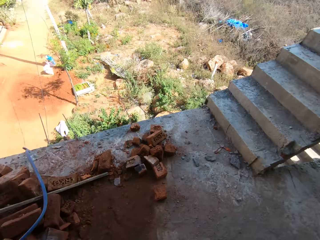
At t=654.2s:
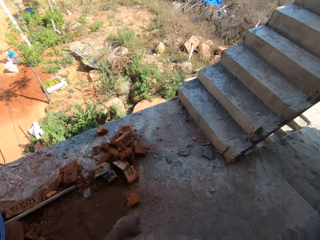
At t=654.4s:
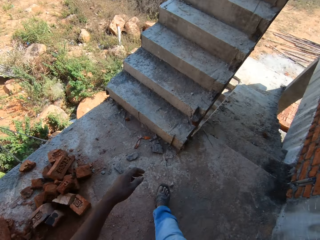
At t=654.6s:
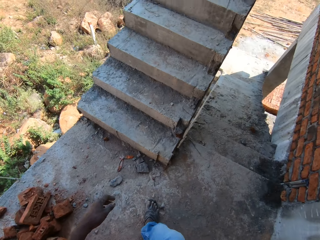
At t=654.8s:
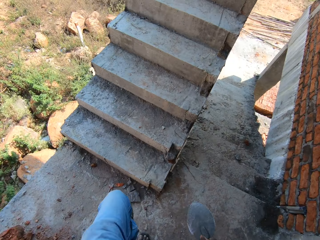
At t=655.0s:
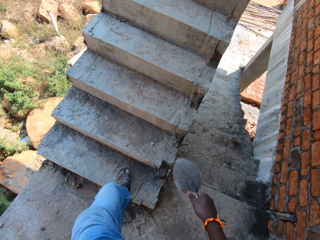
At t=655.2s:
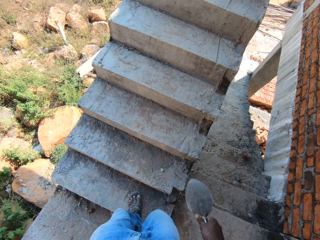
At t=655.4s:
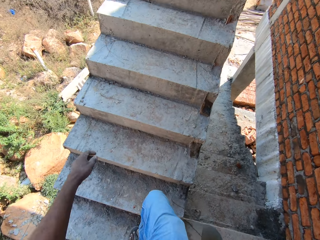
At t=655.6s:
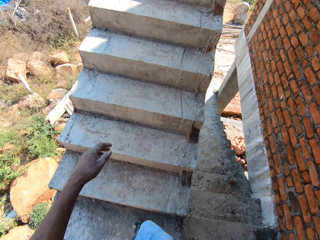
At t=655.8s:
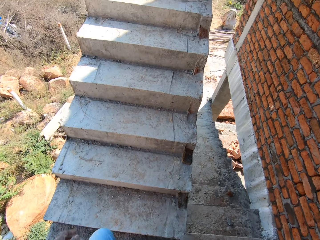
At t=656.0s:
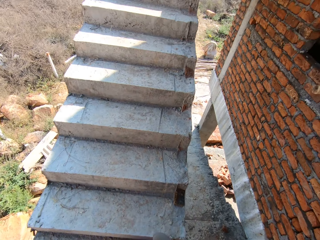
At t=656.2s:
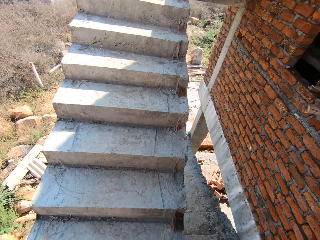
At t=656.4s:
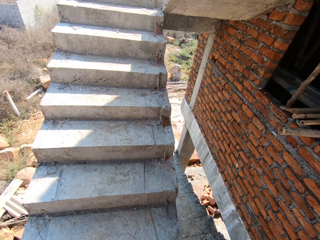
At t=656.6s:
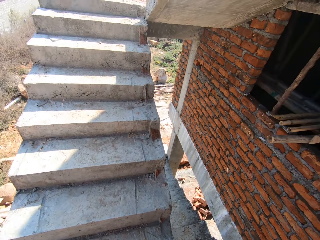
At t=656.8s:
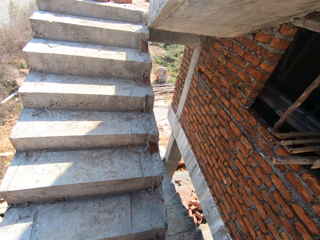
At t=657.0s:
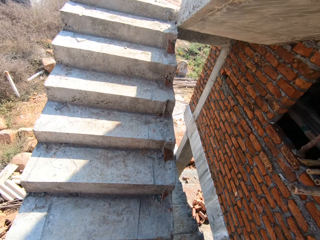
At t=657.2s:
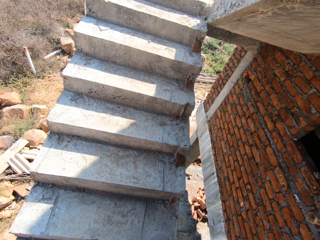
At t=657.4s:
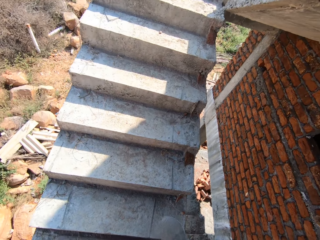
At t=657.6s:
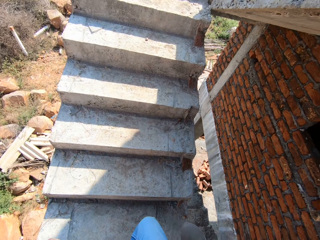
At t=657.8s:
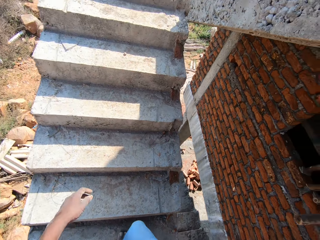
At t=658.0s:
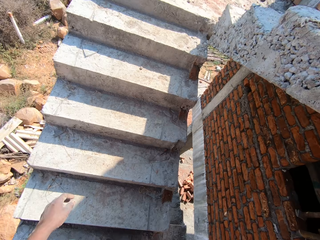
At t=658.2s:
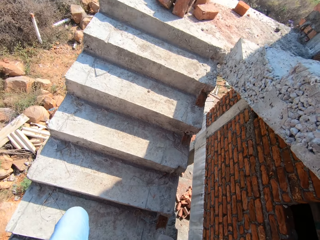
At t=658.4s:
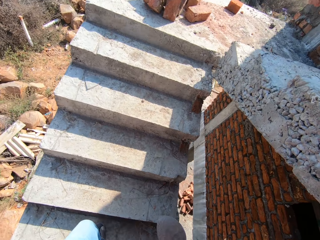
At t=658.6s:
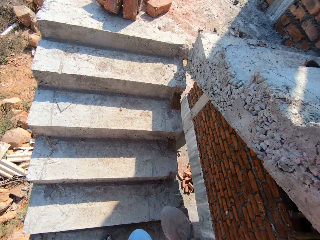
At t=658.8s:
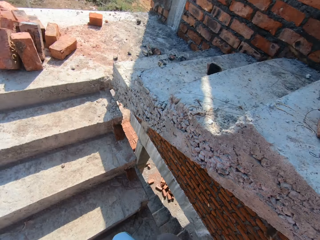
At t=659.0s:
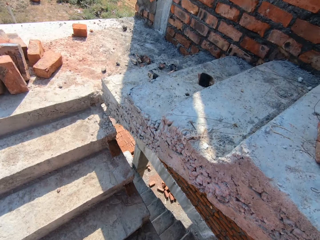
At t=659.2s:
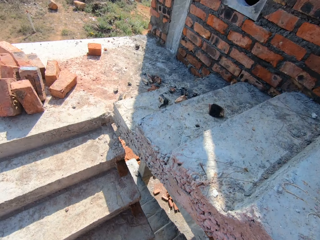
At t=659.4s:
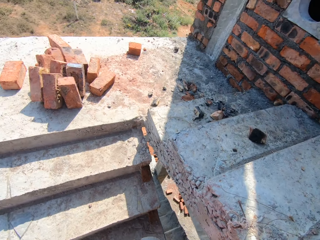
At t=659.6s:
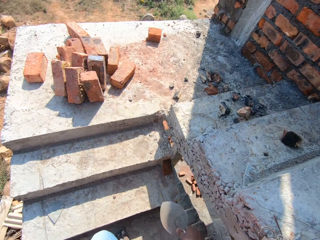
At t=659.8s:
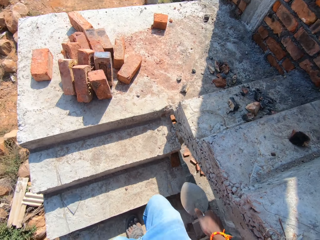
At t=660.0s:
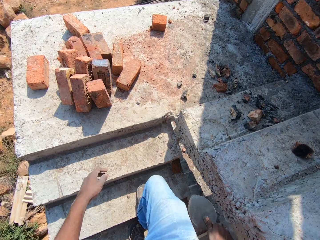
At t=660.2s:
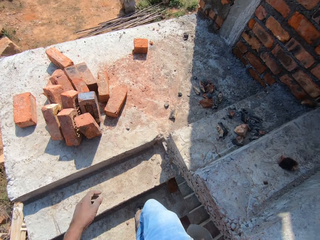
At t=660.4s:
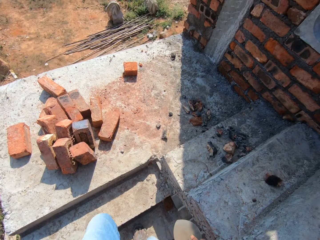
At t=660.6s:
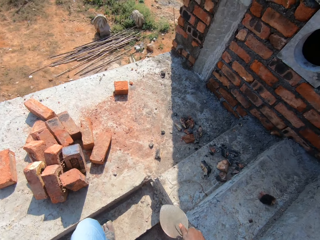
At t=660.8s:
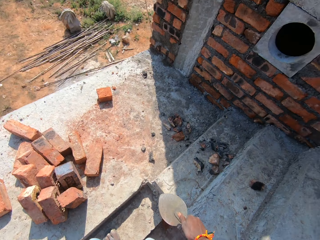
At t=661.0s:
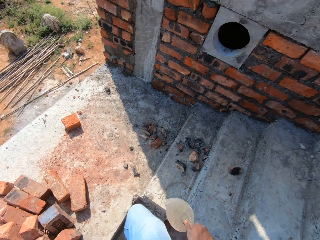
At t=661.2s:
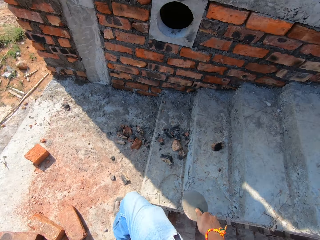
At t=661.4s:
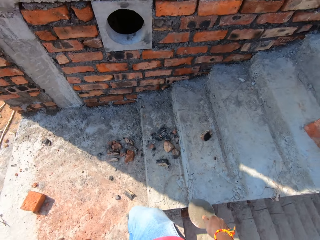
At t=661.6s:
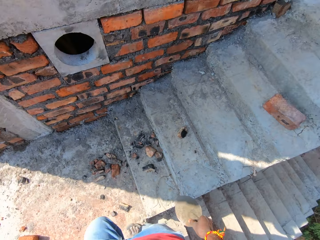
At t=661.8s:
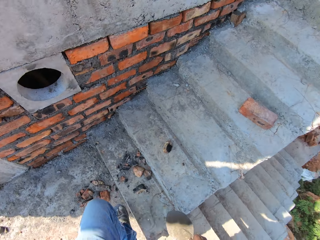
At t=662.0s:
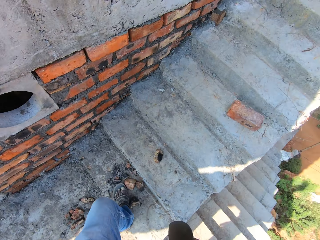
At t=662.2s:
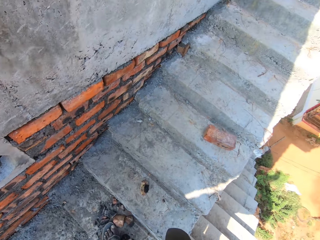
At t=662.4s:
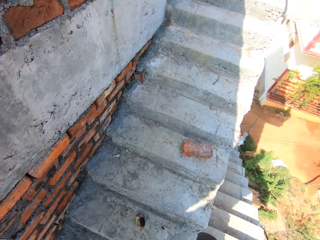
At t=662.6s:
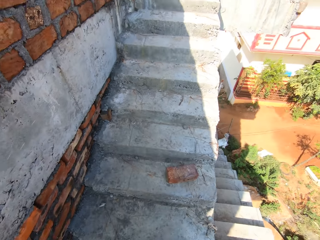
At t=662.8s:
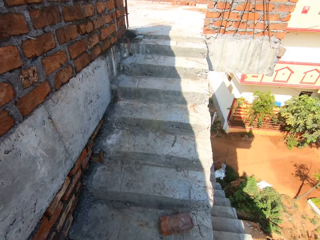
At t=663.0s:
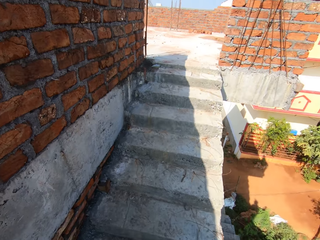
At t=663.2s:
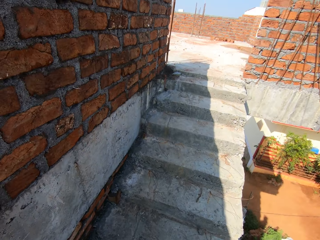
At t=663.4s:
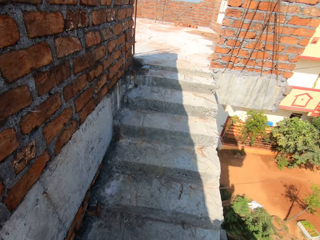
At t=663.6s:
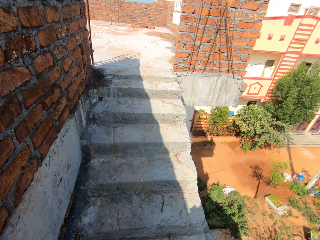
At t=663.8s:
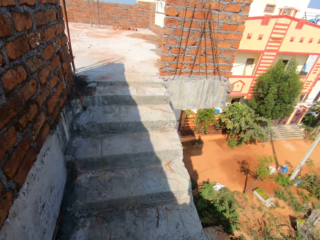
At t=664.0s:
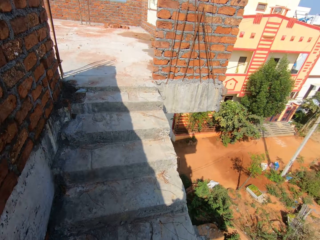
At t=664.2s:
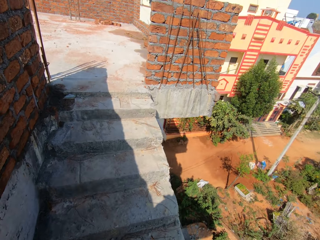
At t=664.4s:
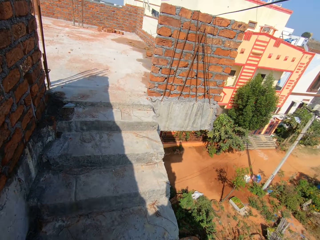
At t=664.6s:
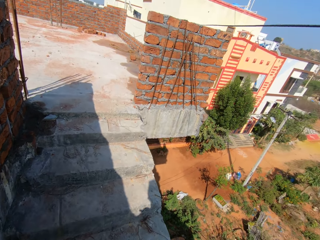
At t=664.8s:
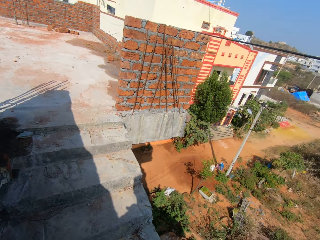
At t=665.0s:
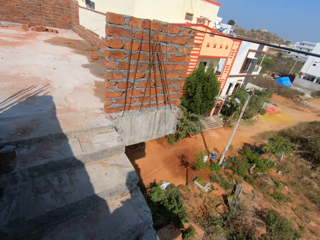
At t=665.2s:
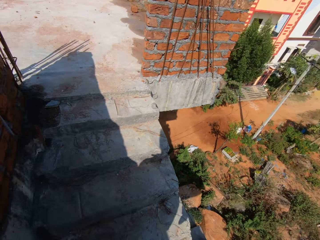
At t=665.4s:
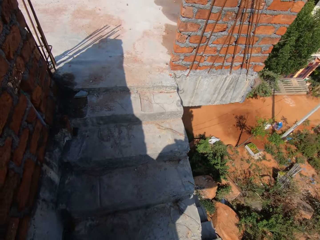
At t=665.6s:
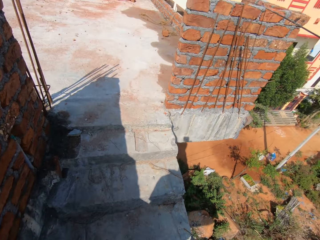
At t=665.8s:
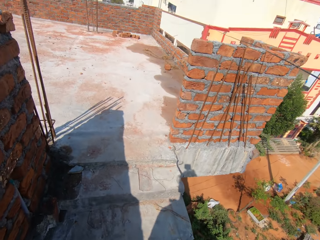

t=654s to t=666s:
The camera wearer climbs the staircase.

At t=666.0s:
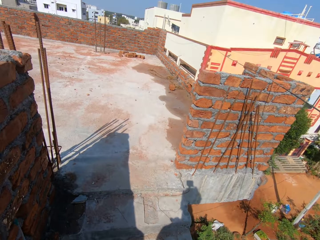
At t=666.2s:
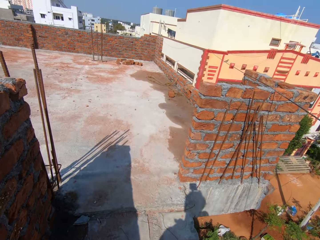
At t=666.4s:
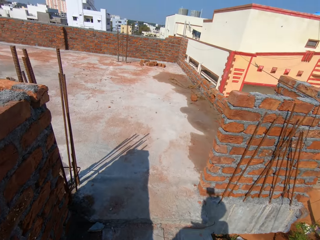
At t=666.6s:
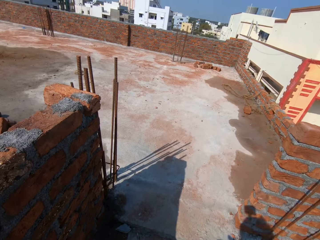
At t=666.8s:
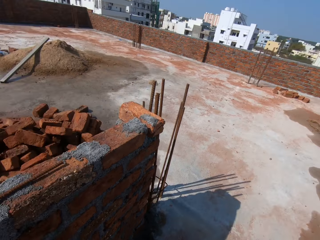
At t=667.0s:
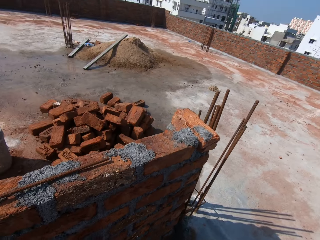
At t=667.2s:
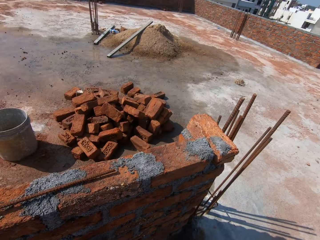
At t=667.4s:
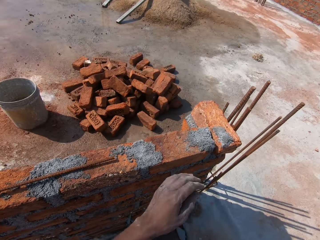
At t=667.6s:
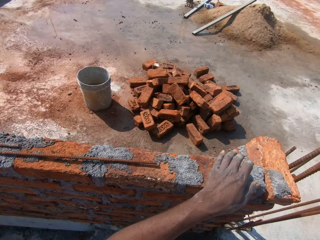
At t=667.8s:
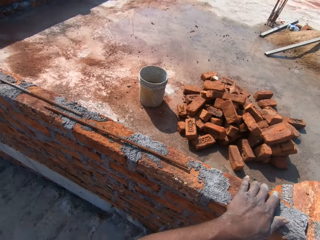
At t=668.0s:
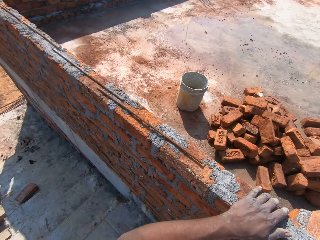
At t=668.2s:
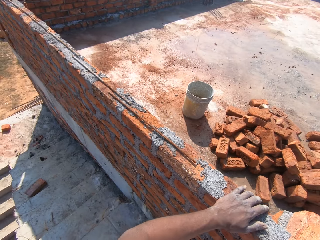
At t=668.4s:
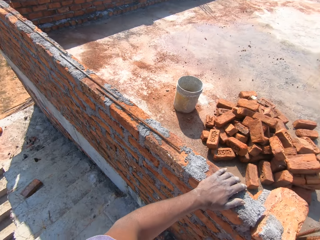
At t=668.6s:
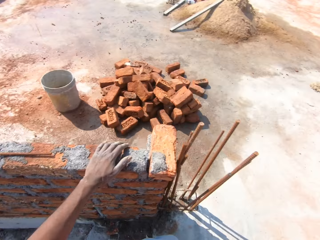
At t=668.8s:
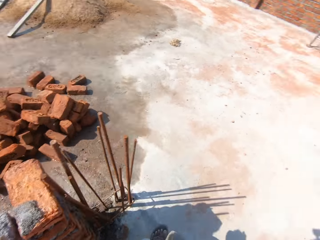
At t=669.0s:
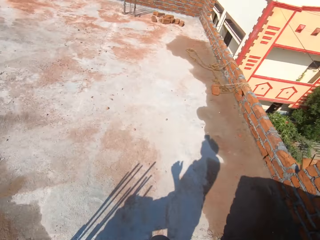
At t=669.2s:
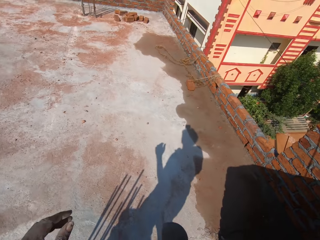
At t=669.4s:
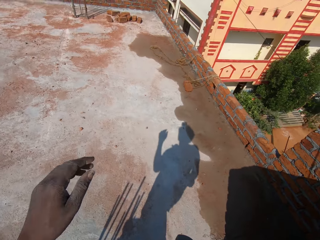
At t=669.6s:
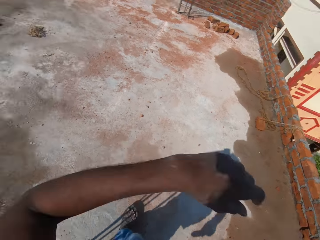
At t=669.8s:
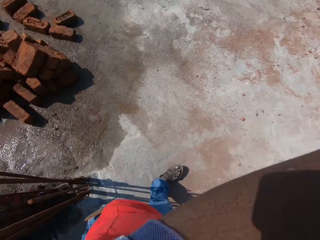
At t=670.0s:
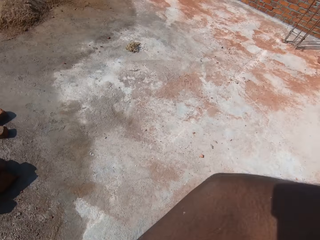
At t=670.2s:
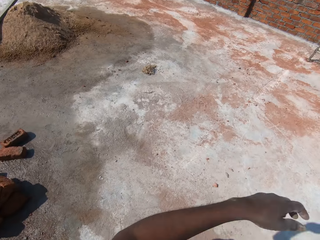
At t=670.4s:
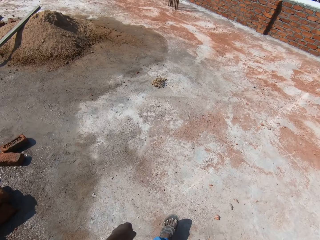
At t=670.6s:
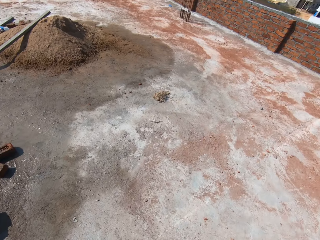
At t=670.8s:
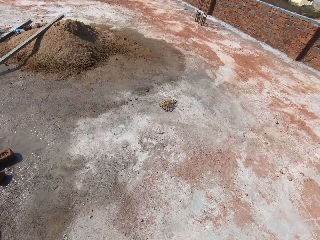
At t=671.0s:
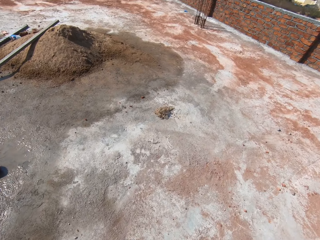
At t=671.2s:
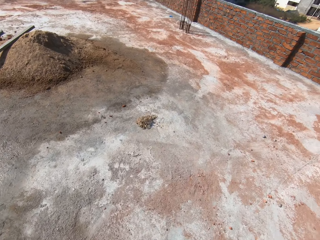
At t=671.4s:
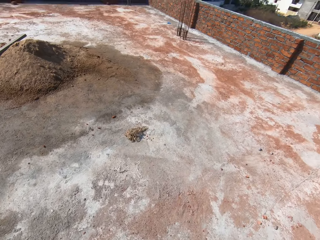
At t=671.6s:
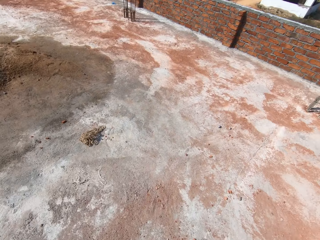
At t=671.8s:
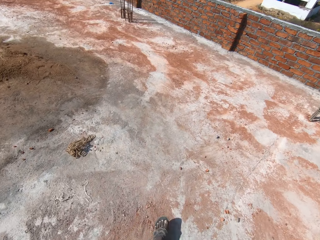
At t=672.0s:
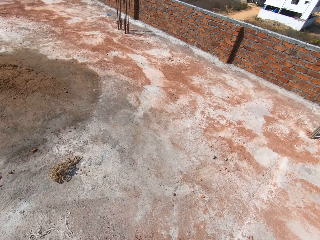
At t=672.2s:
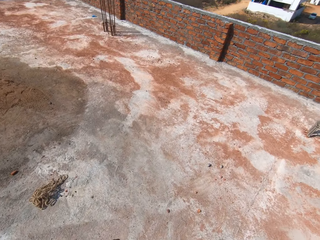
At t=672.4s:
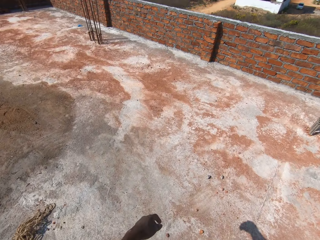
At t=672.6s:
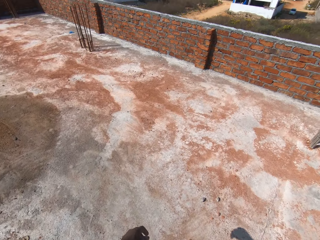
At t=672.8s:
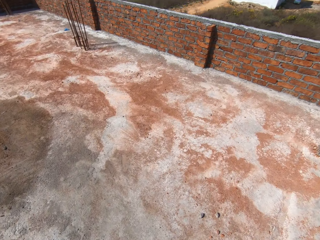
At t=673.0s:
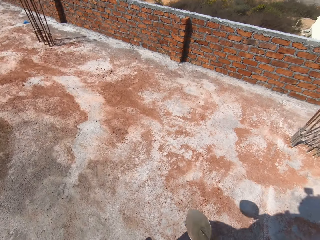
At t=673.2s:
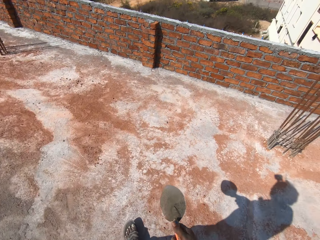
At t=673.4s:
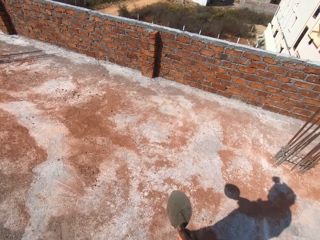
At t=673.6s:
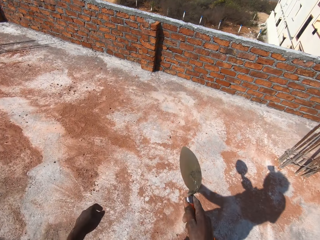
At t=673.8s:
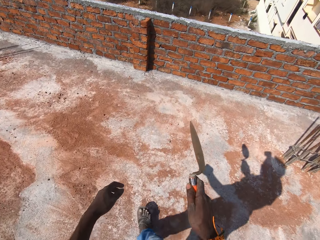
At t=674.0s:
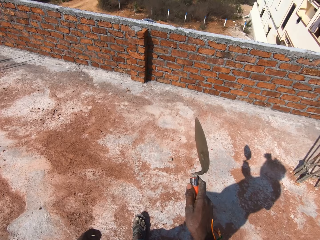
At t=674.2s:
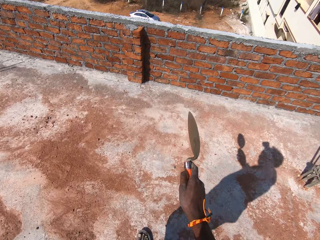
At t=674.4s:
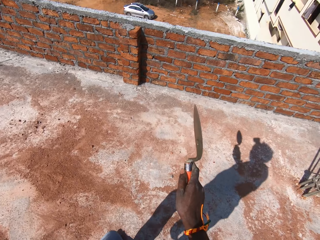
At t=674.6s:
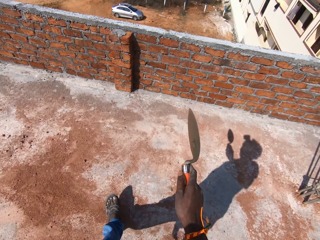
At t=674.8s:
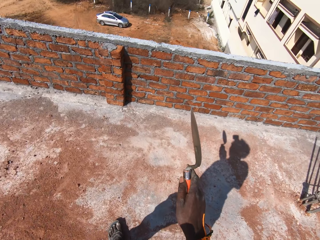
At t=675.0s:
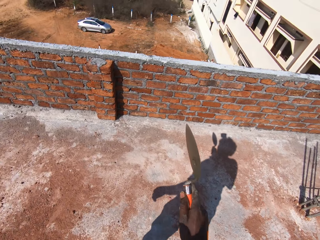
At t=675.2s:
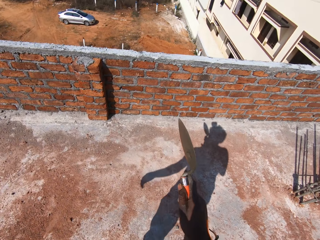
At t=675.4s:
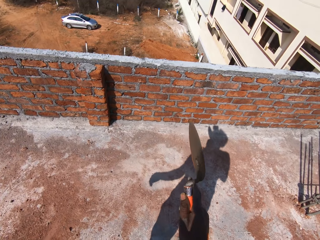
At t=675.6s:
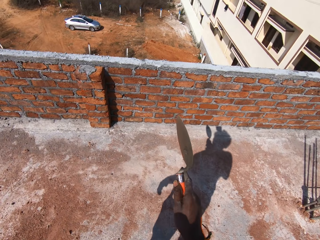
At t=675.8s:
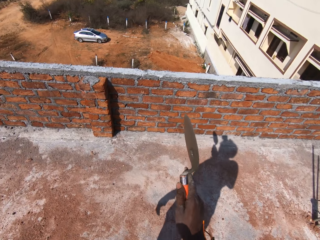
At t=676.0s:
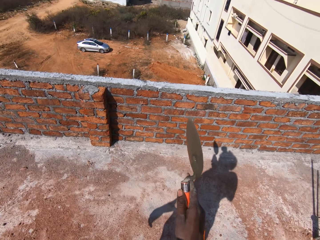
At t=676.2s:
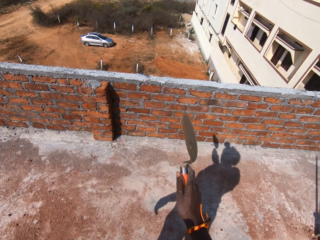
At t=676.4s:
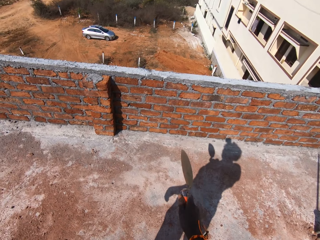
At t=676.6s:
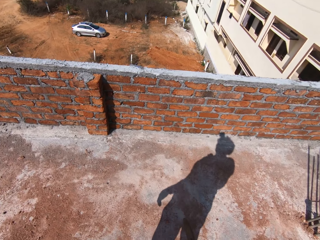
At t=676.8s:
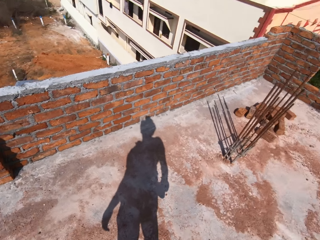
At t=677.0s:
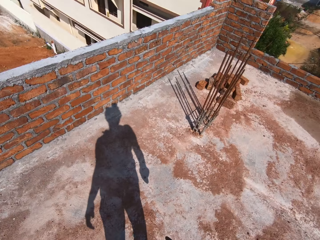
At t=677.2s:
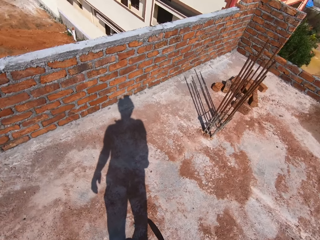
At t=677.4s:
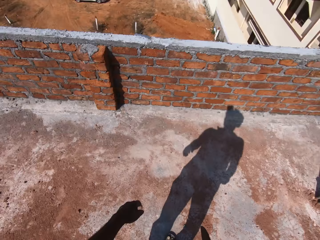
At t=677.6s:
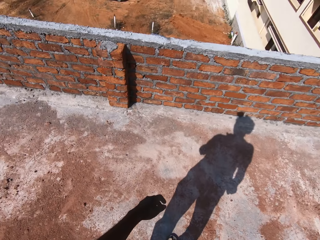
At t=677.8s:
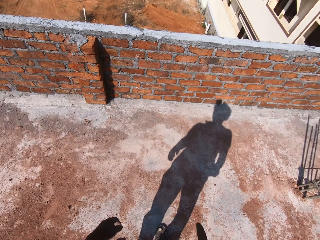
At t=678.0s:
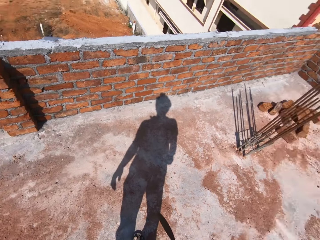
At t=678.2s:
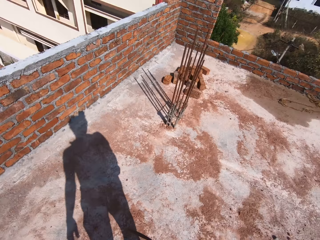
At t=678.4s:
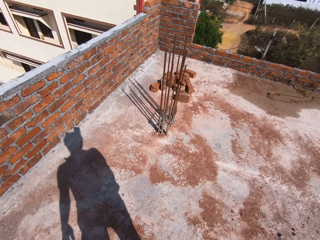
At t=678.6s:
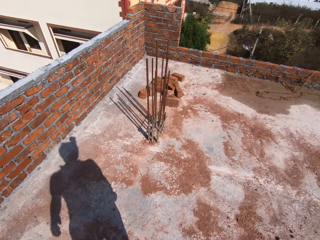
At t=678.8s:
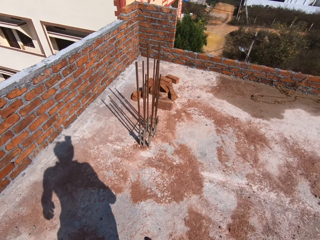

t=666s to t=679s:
The camera wearer touches the brick with his left hand. He raises his left hand. He walks in the building. He points the wall with a trowel. He shakes the spoon with his right hand. He converses.
